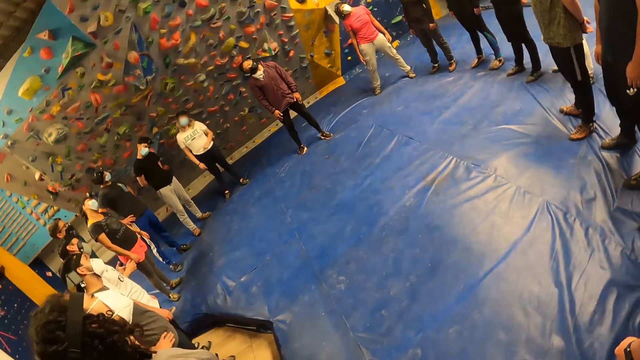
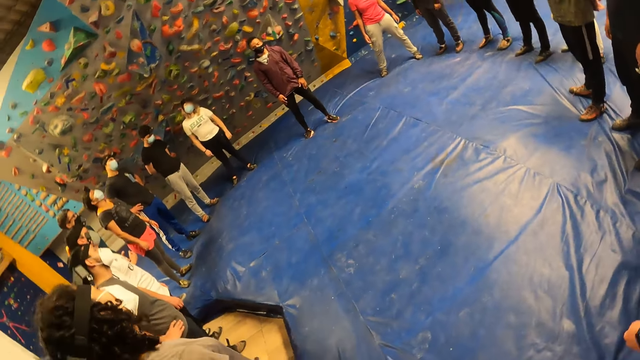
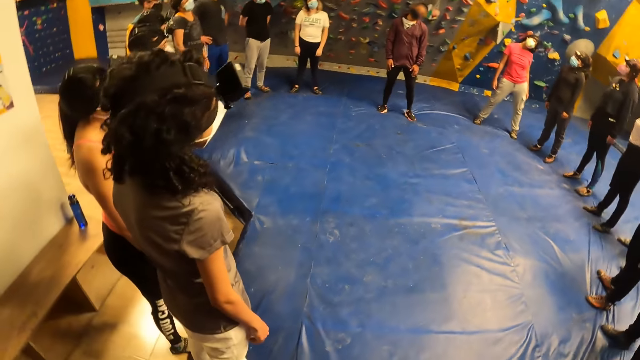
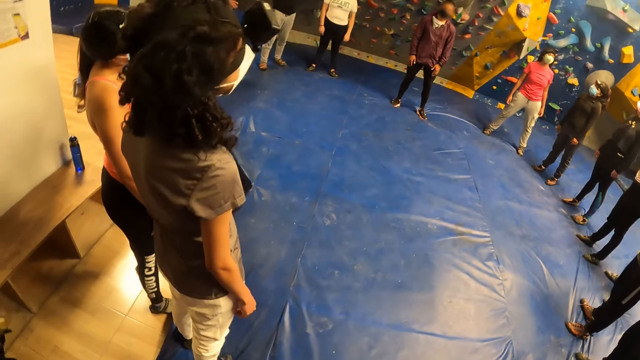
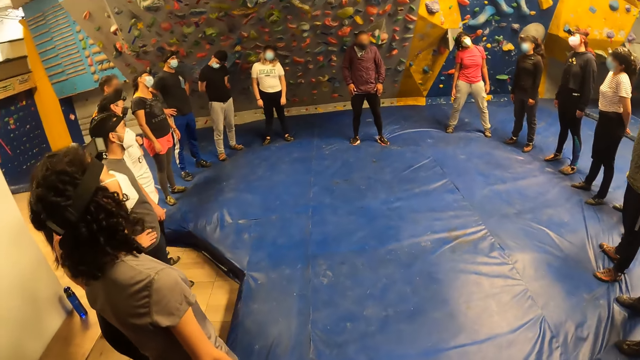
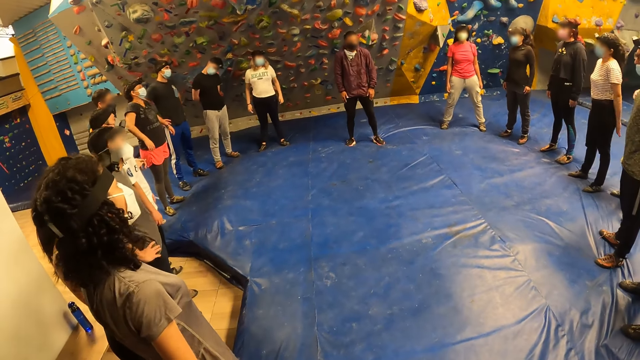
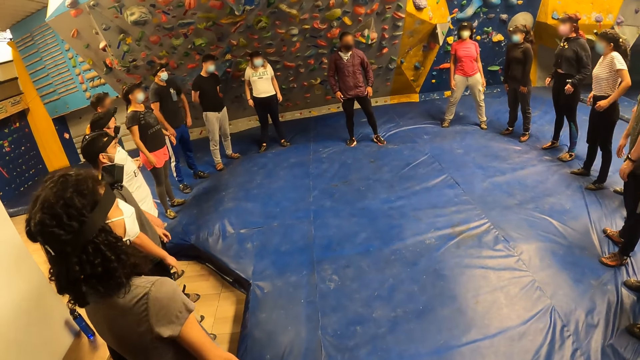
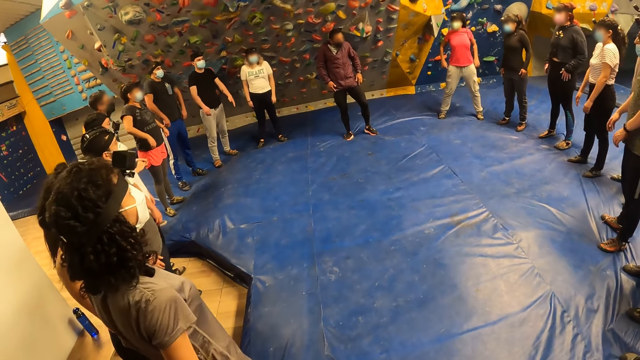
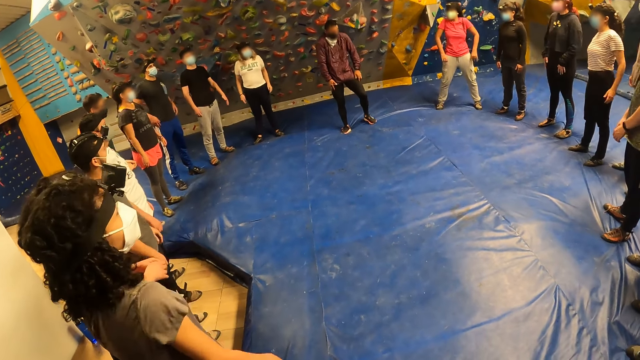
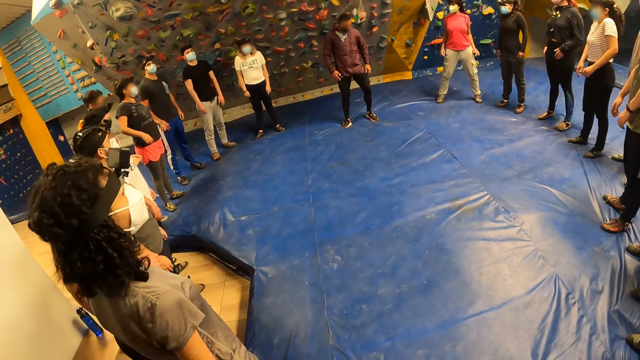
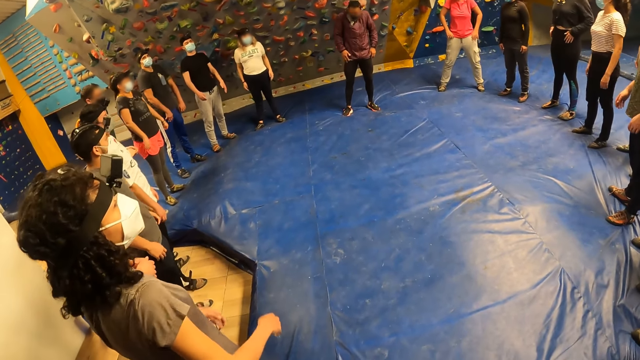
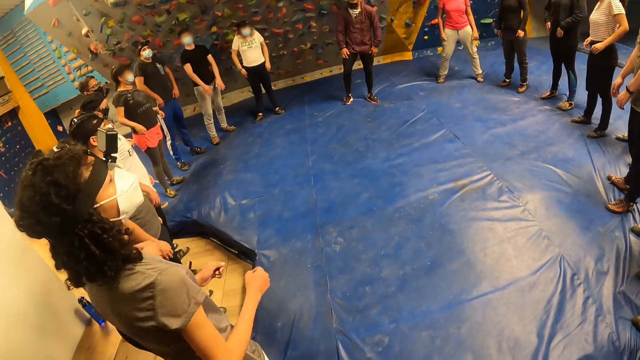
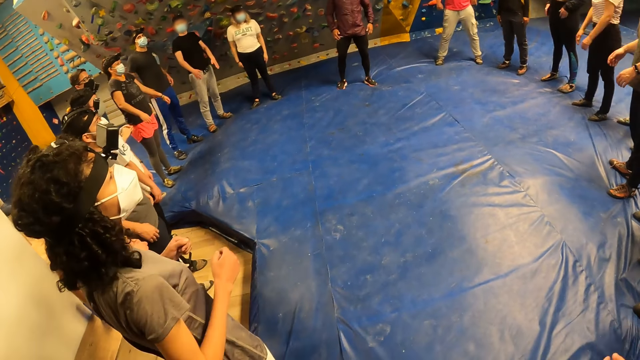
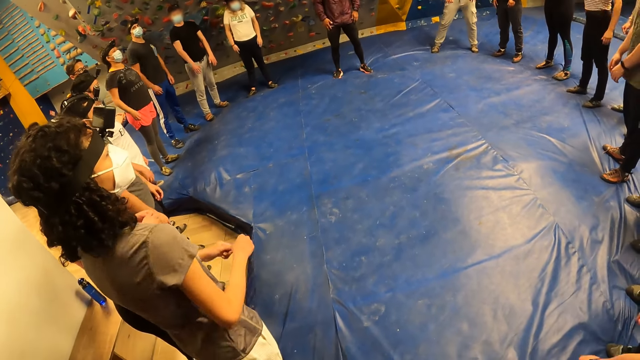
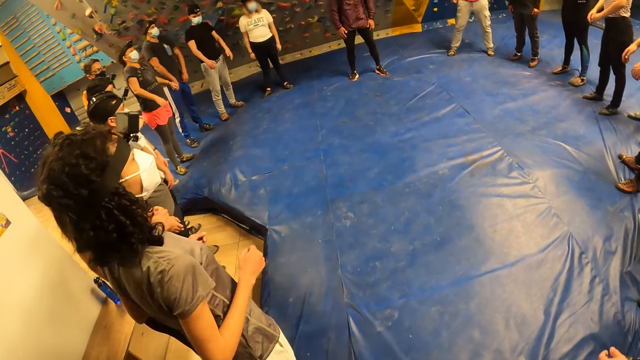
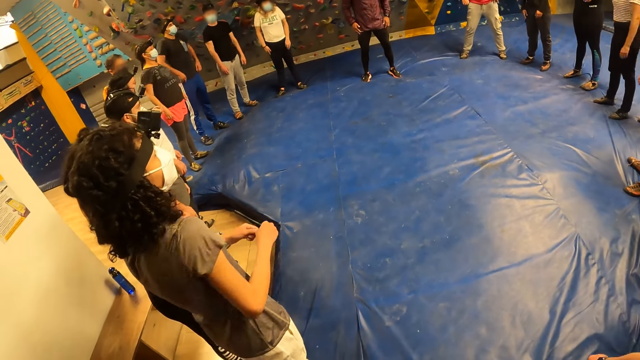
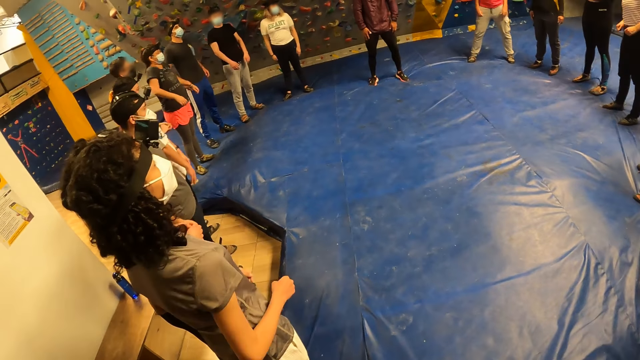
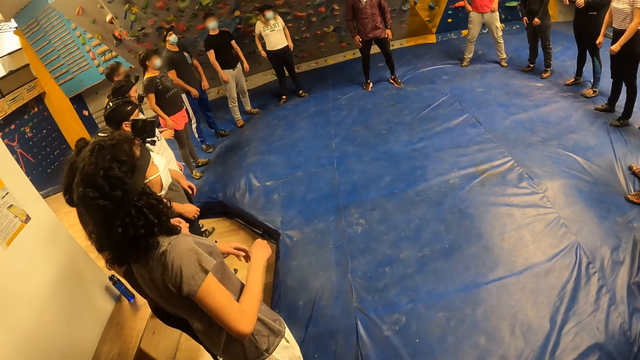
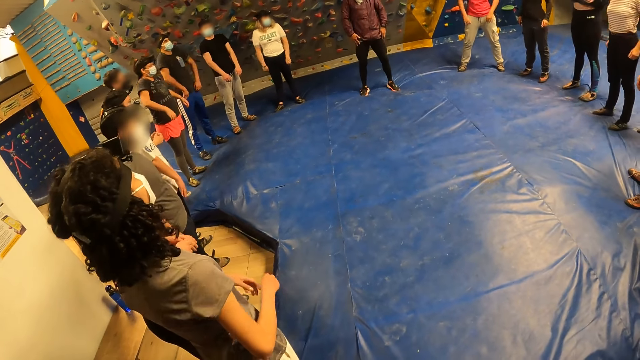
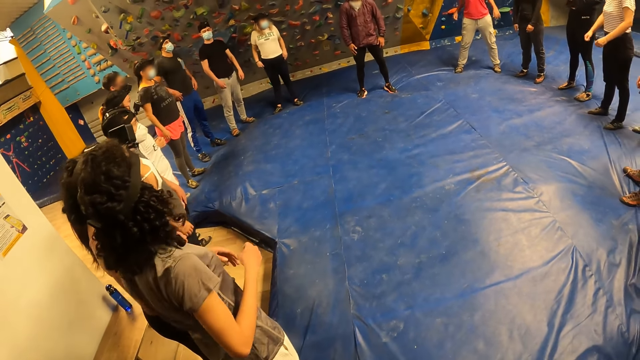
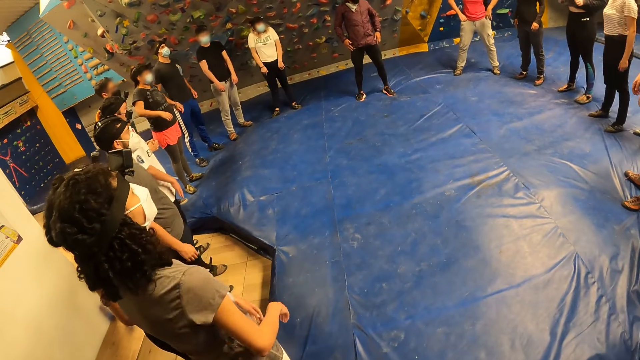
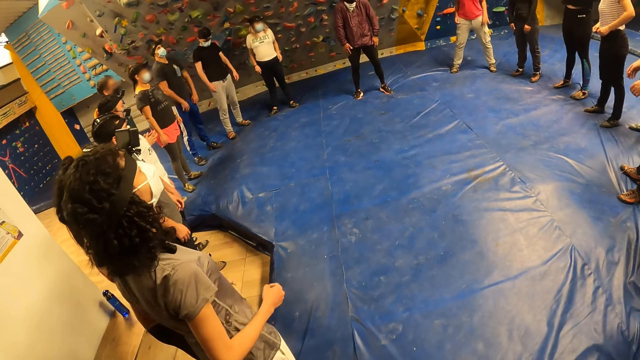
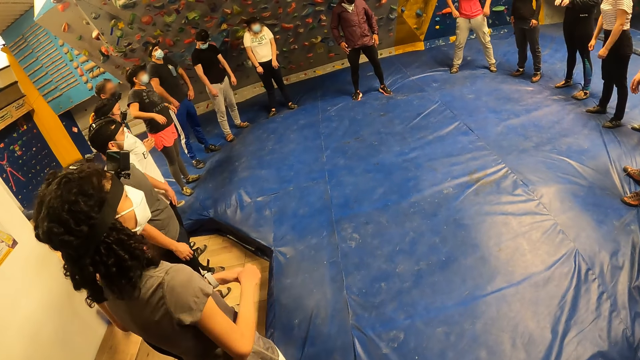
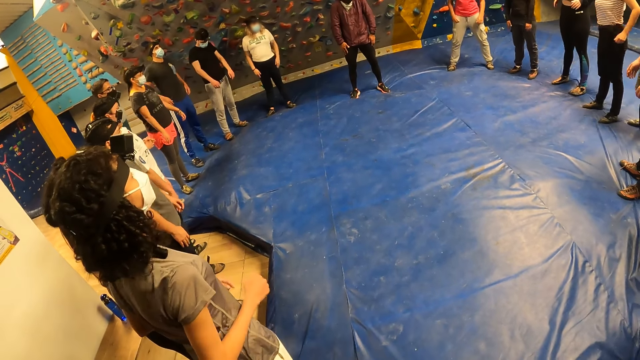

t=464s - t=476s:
The camera wearer performs a shoulder roll exercise.

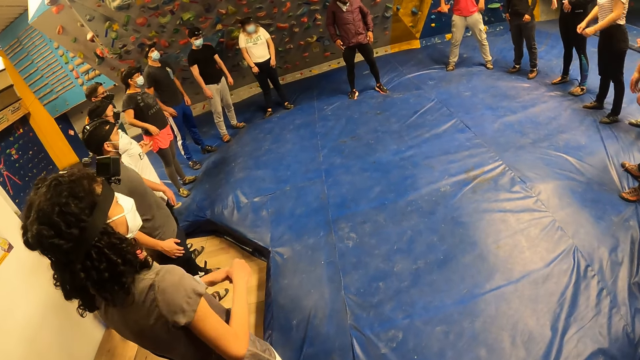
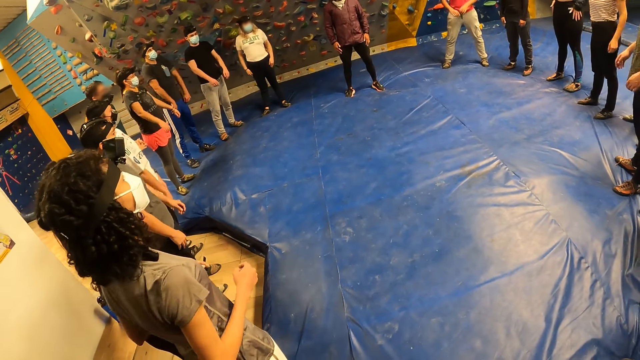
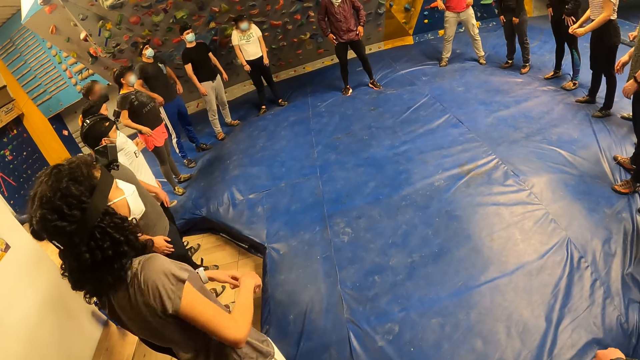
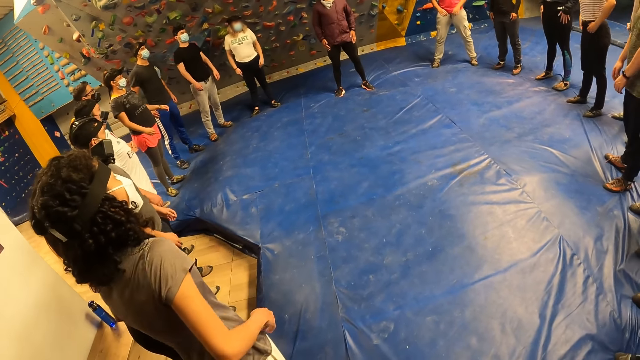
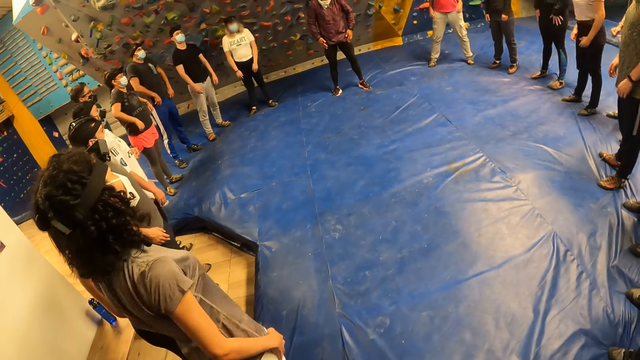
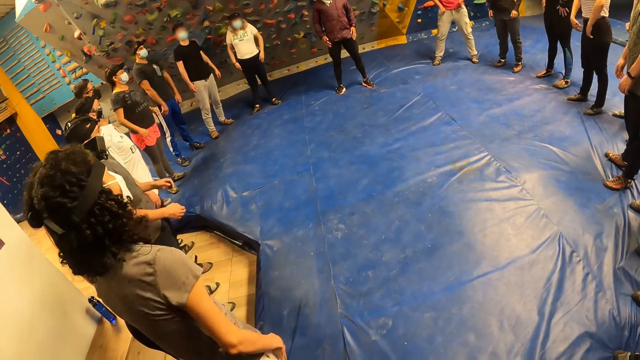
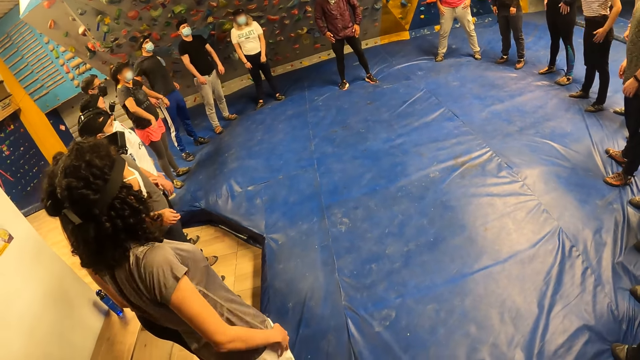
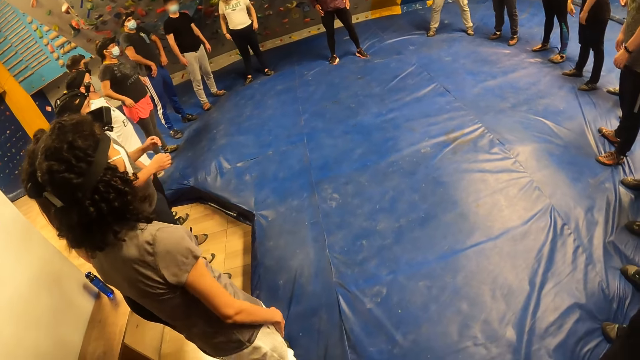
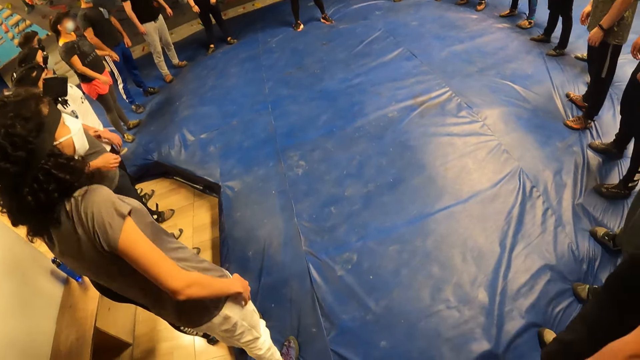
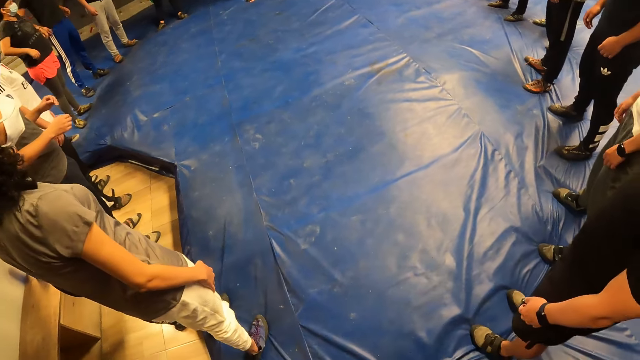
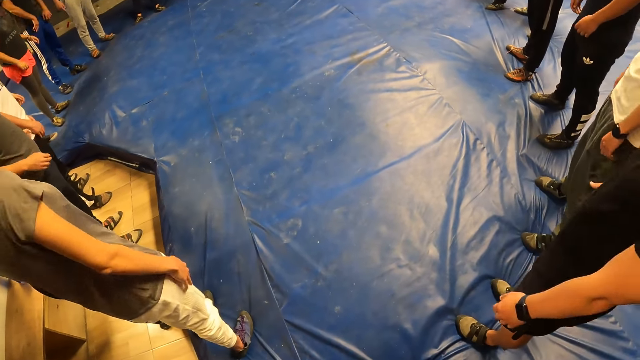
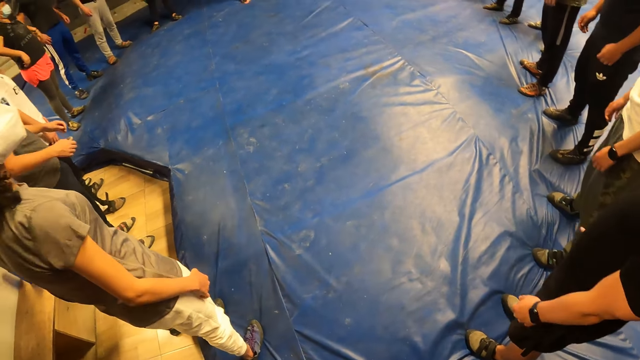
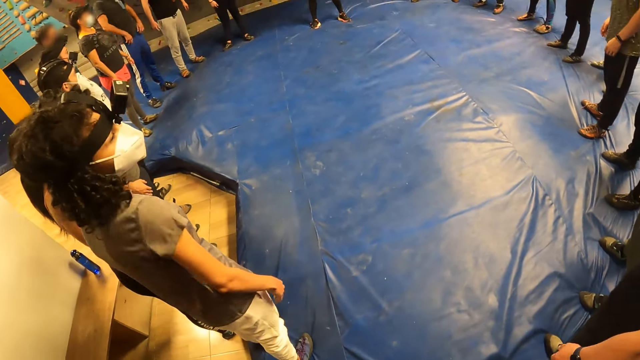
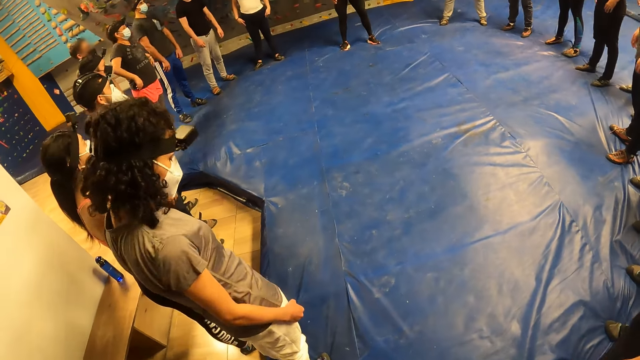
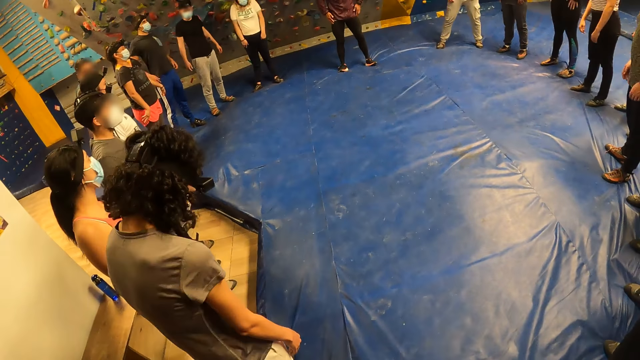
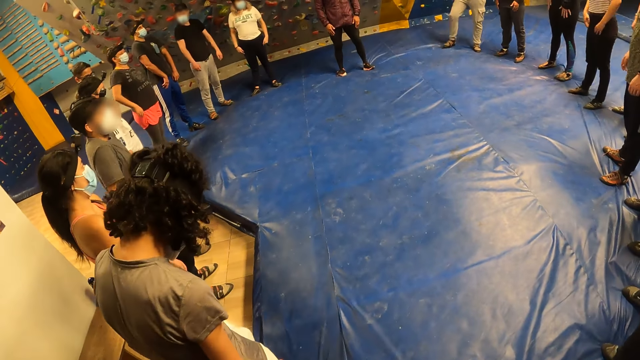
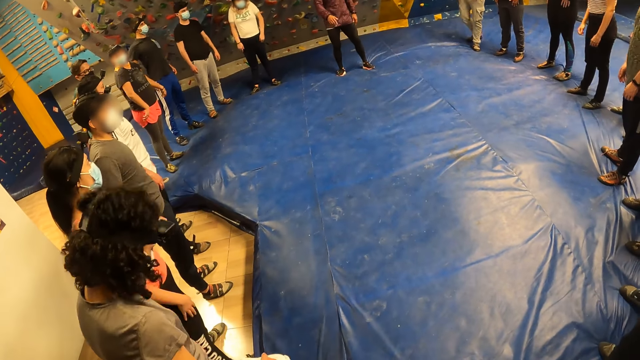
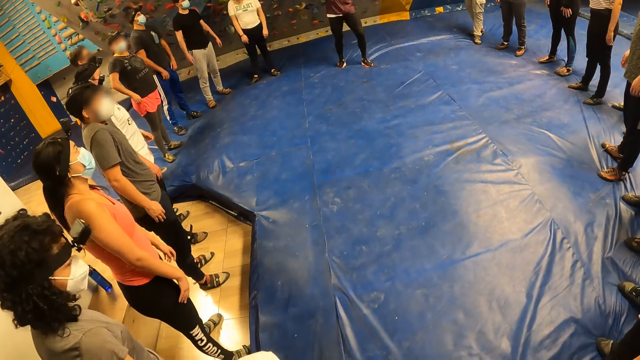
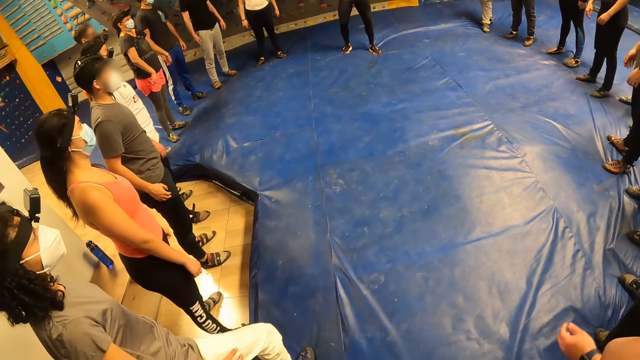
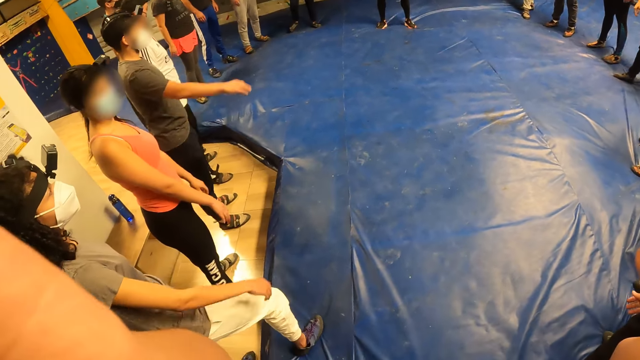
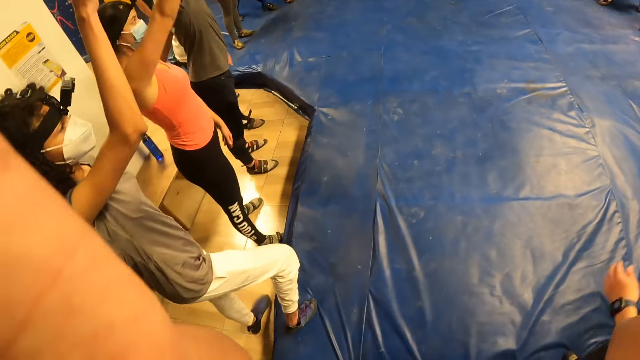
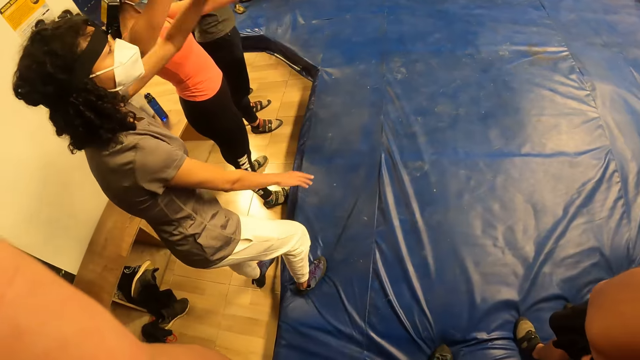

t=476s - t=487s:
The camera wearer performs a hand swinging exercise.
